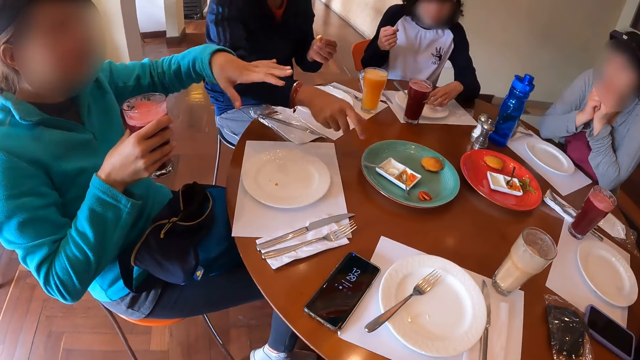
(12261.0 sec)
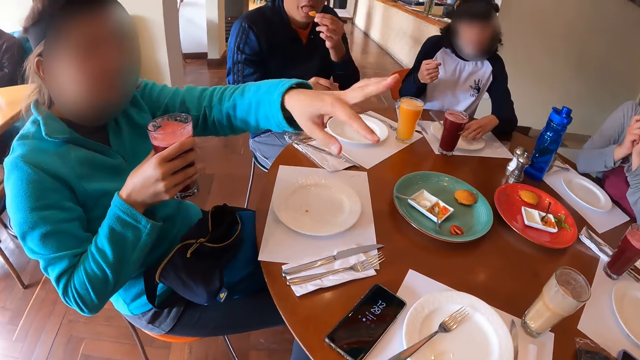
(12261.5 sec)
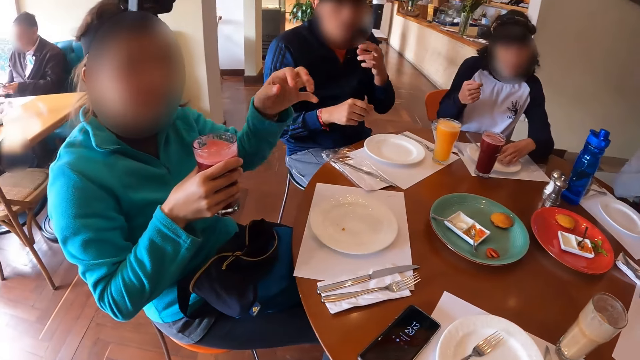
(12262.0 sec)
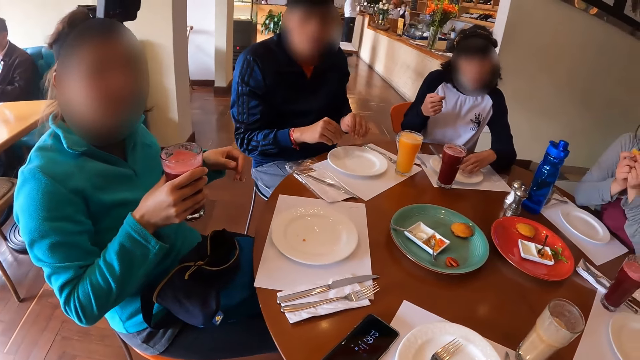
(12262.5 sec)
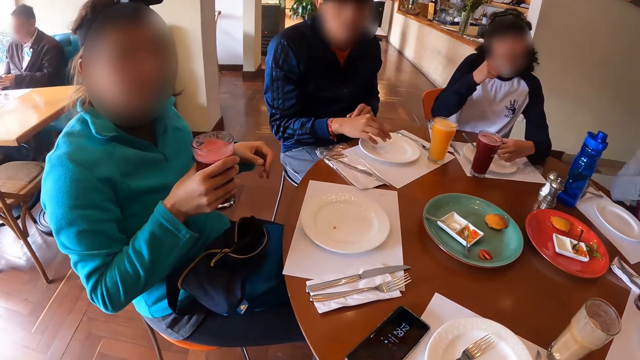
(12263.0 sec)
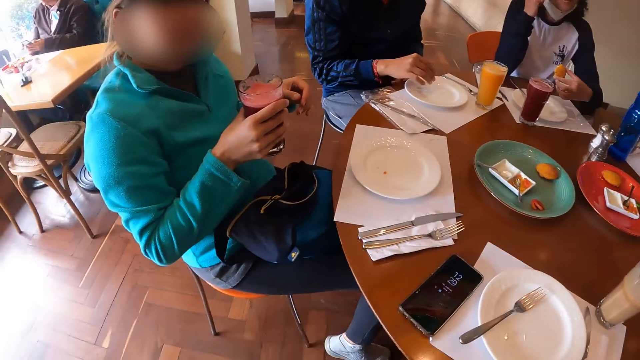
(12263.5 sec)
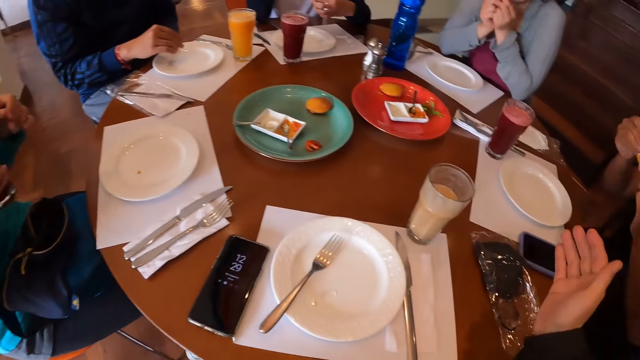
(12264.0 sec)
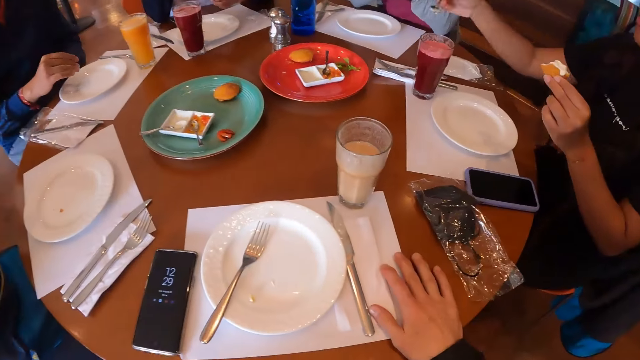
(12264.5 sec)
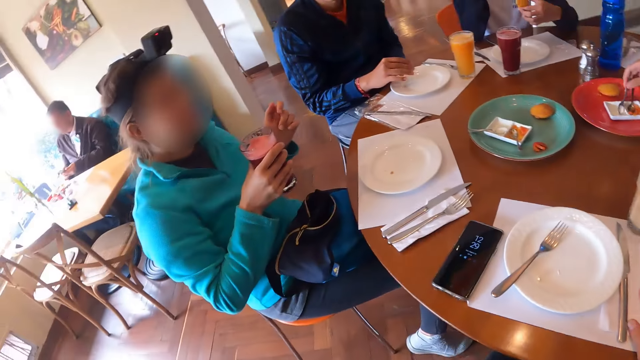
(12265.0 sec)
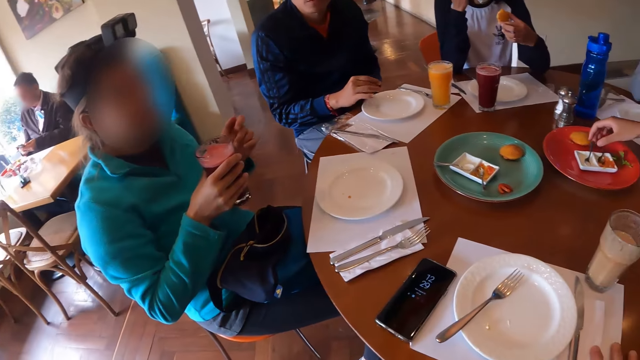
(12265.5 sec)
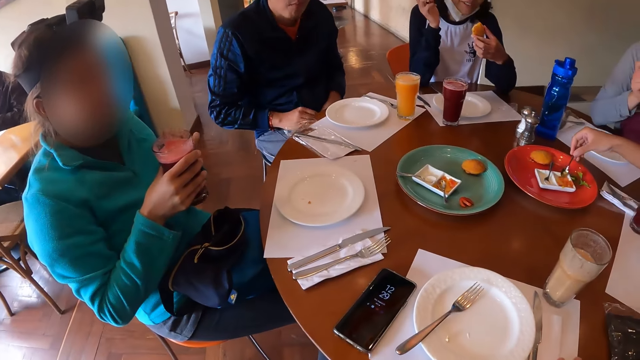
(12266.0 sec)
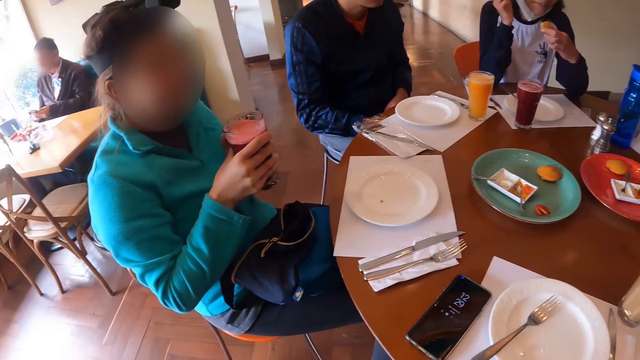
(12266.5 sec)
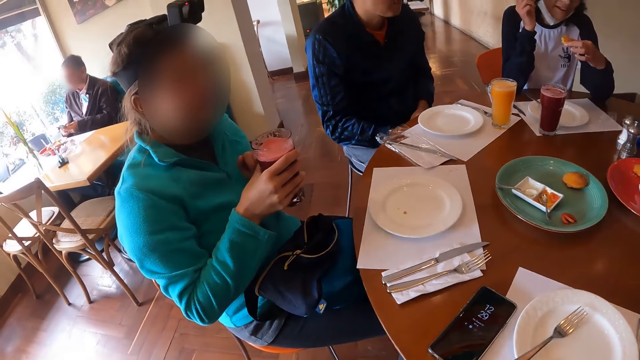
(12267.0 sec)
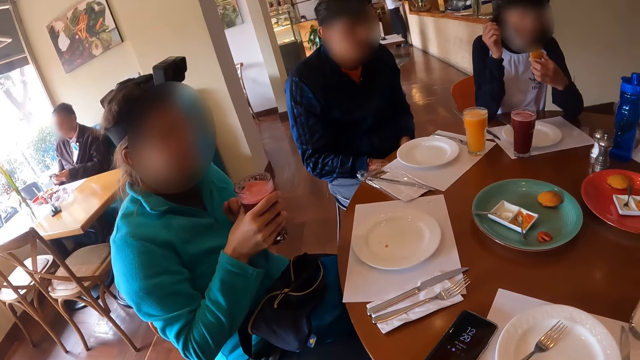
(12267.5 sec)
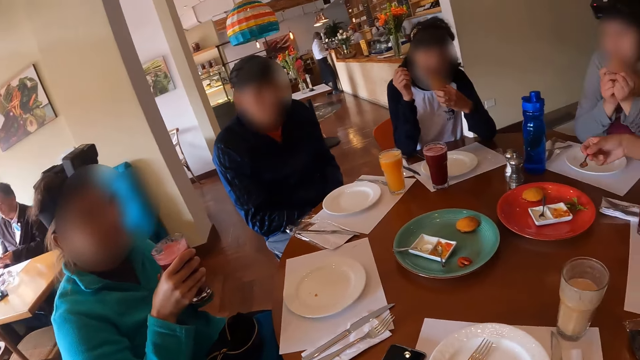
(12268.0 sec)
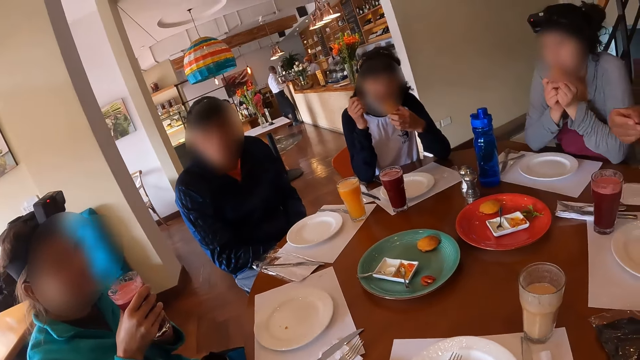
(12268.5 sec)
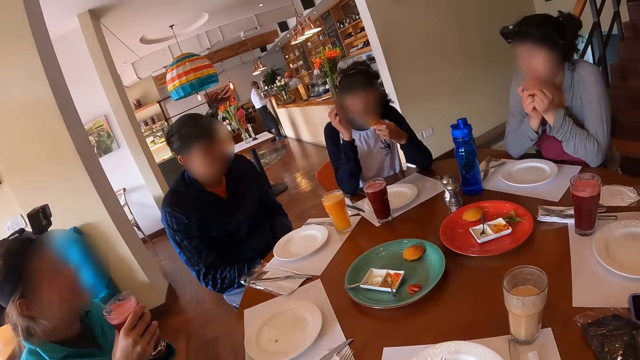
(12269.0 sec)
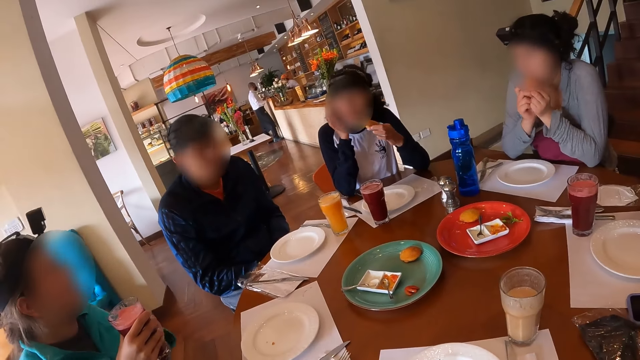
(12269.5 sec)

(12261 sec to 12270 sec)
The man drops the spoon in his right hand in the condiment container. A woman moves her hand. The man eats the snack in his left hand. Another woman picks up the snack on the plate on the table with her left hand. The camera wearer gesticulates with his right hand. A third woman drops the spoon in her right hand in the condiment container, picks up the spoon in the condiment container with her right hand, and scoops condiment from the container with the spoon in her right hand. Another woman eats.
